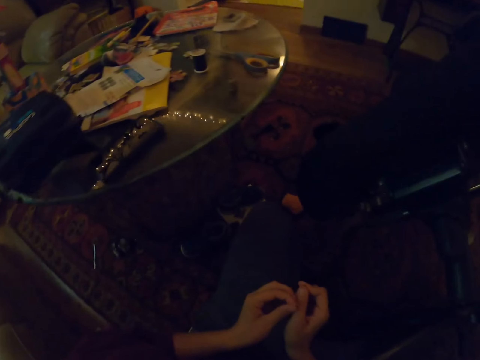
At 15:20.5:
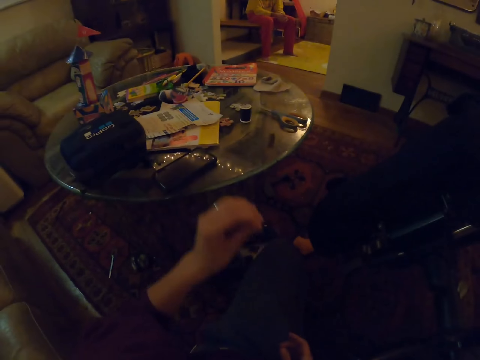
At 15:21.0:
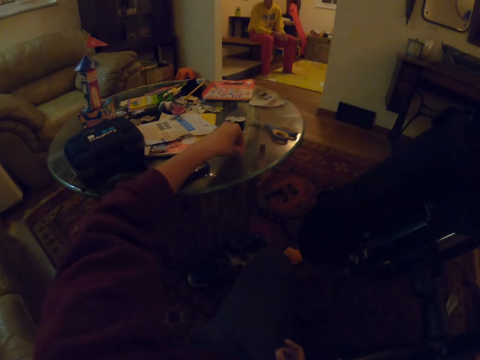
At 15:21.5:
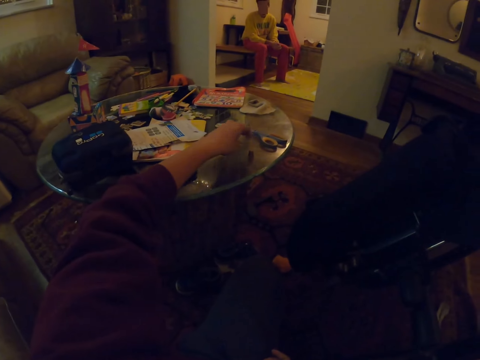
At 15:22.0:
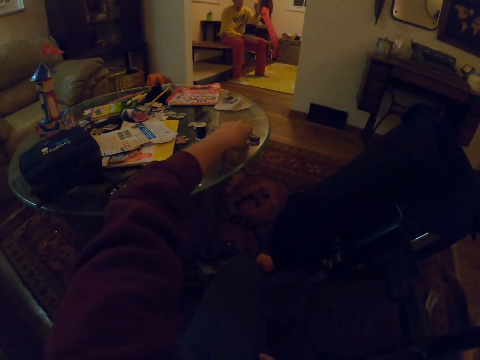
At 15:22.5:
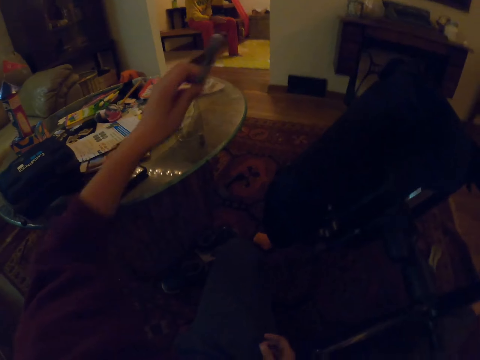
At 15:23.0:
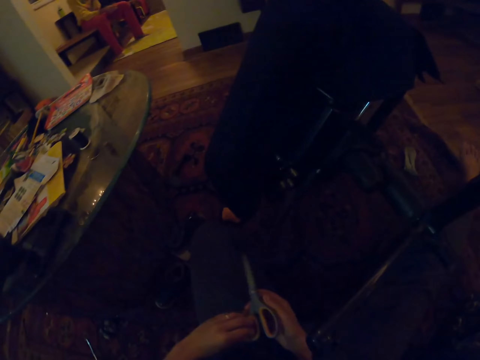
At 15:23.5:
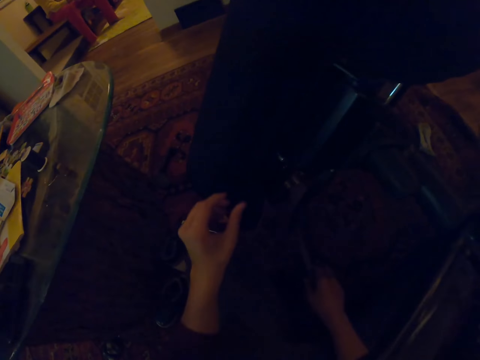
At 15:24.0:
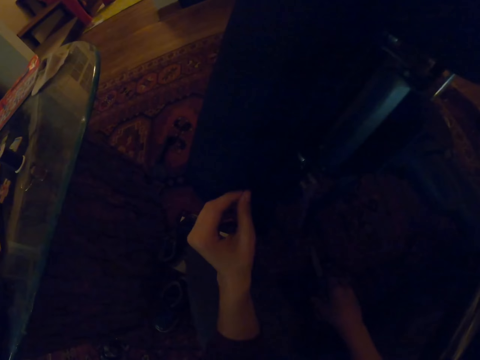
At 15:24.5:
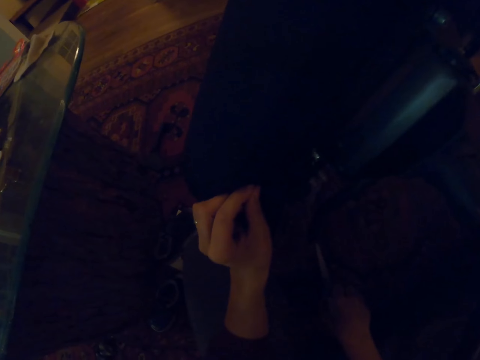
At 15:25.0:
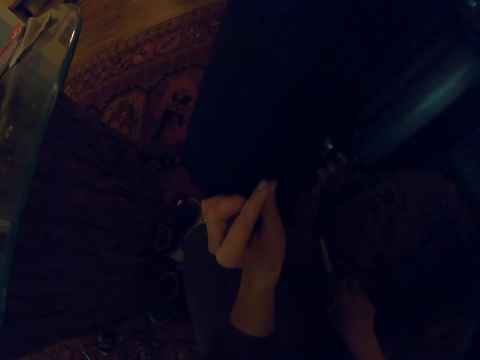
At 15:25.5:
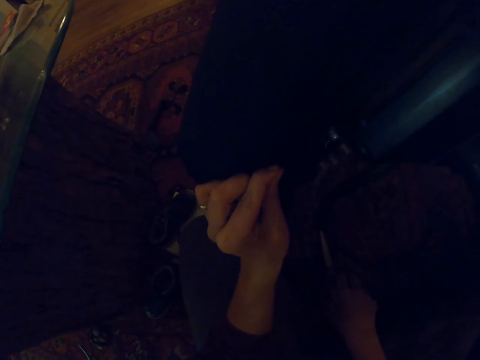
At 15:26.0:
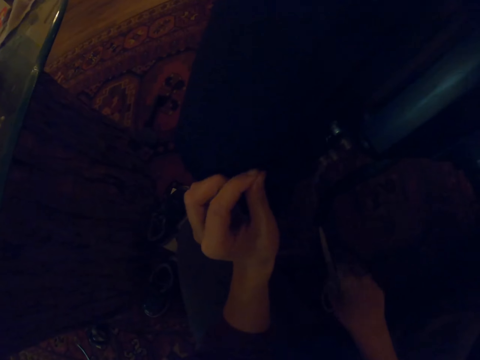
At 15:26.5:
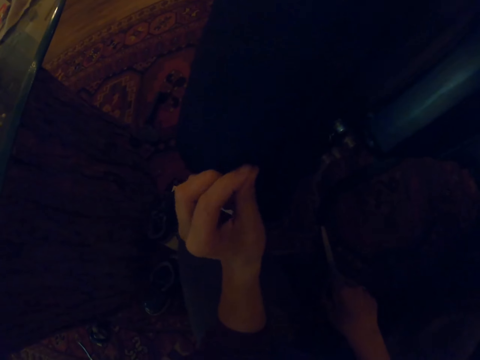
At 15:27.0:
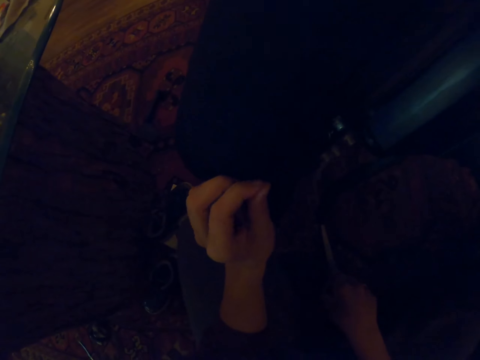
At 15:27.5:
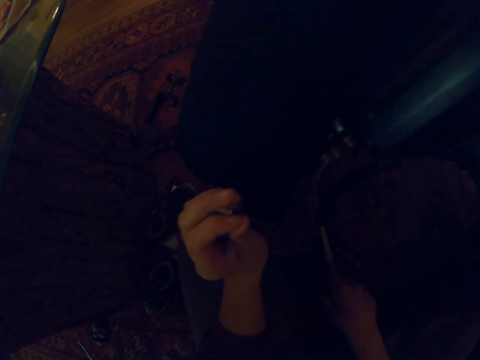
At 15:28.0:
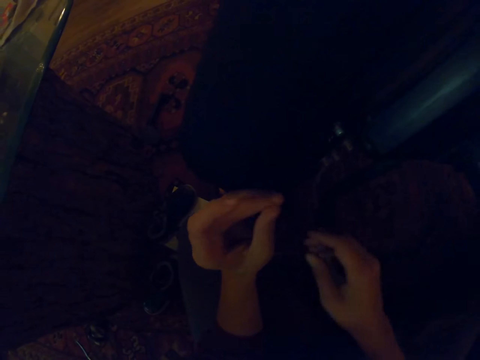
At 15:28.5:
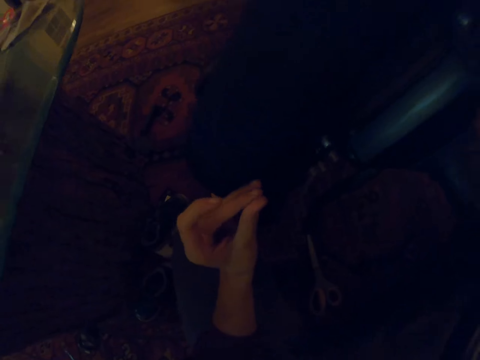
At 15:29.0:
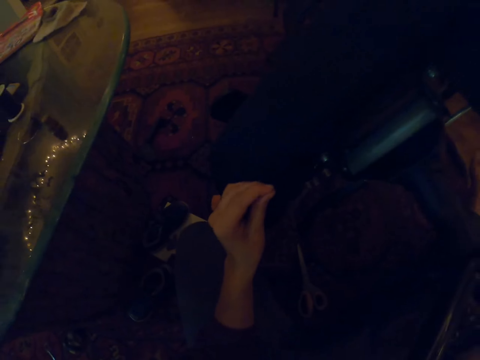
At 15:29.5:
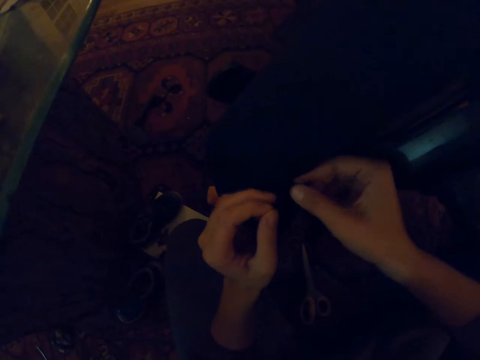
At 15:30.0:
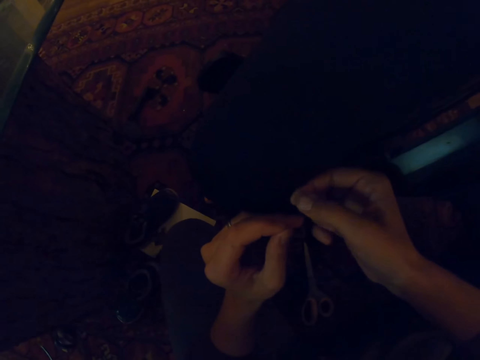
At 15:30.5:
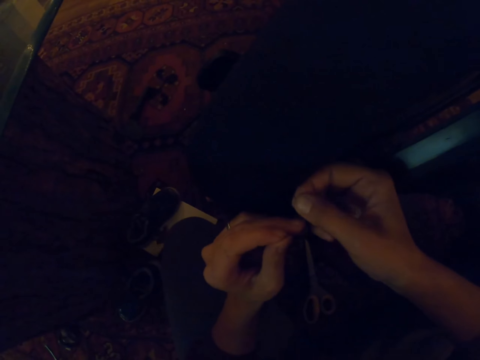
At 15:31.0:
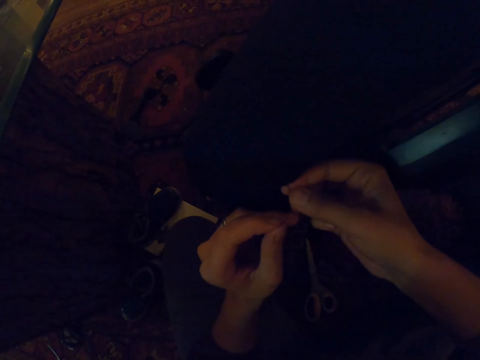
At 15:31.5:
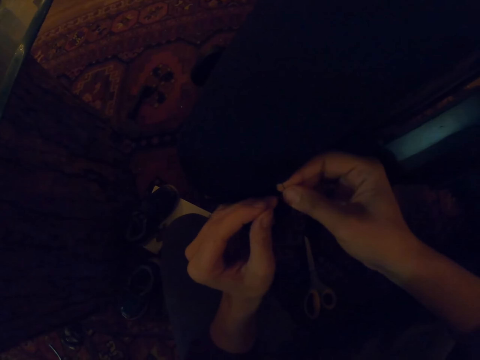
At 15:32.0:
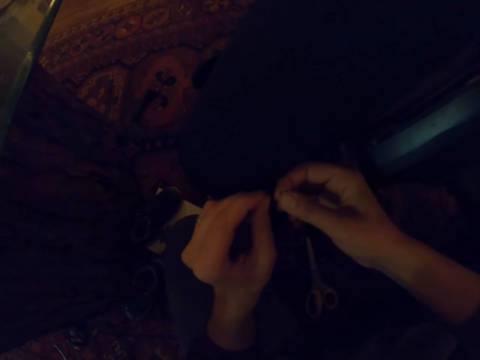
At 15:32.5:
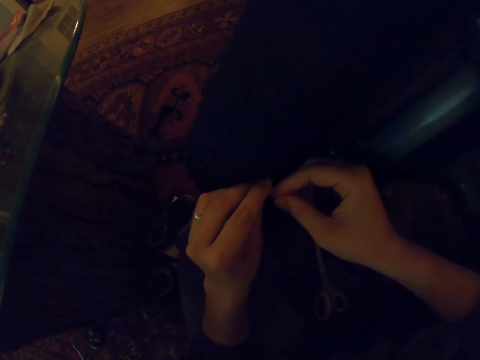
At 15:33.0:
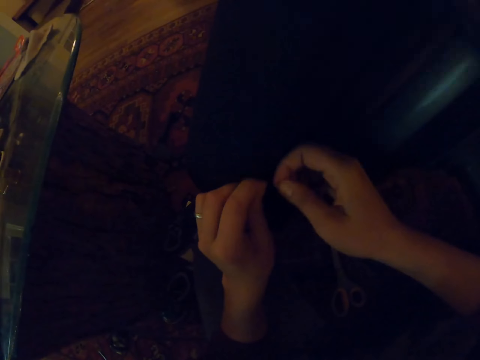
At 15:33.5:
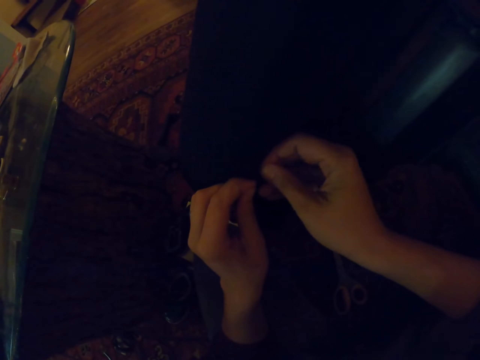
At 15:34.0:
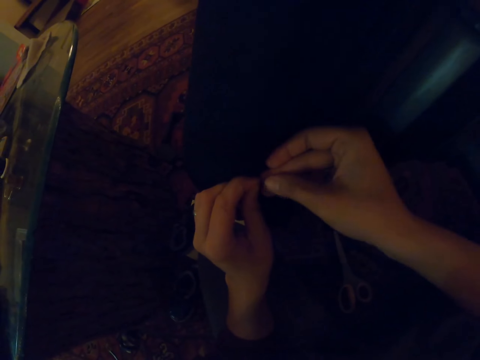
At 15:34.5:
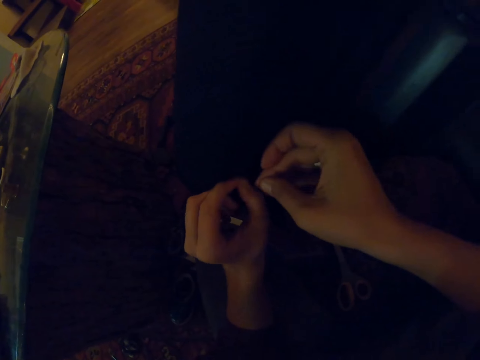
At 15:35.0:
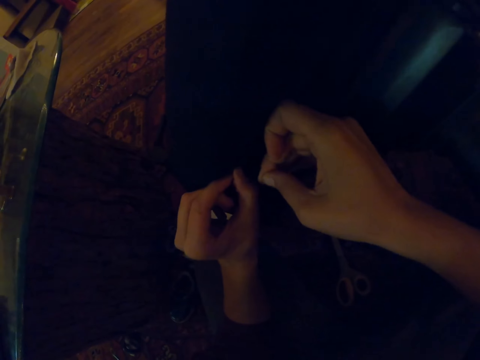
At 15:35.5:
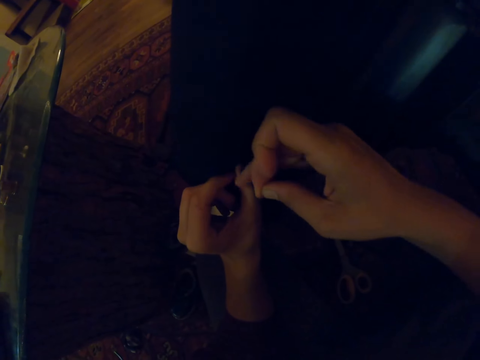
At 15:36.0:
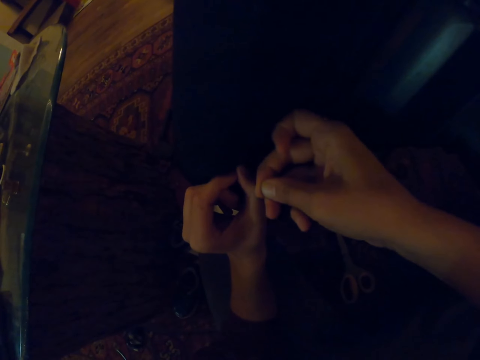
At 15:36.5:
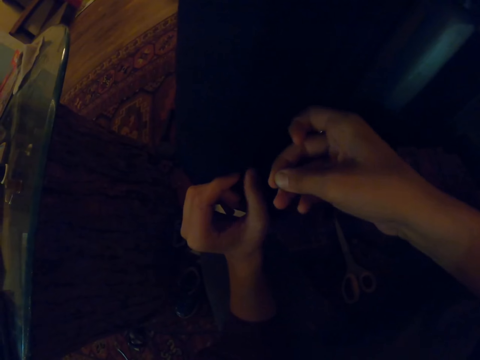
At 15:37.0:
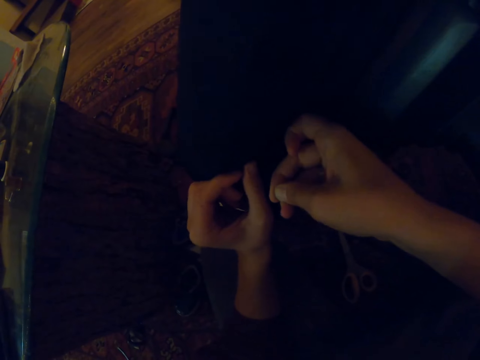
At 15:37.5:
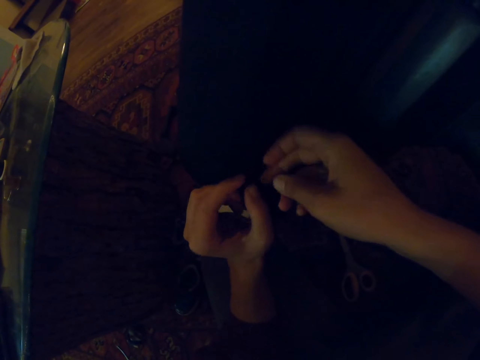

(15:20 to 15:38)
The camera wearer drops the needle on the table. They pick up the scissors. They put the scissors down. They adjust the thread. They tie a knot on the thread.

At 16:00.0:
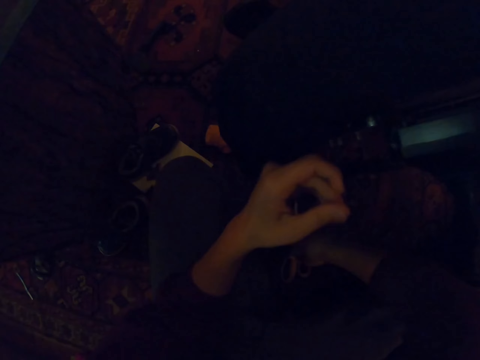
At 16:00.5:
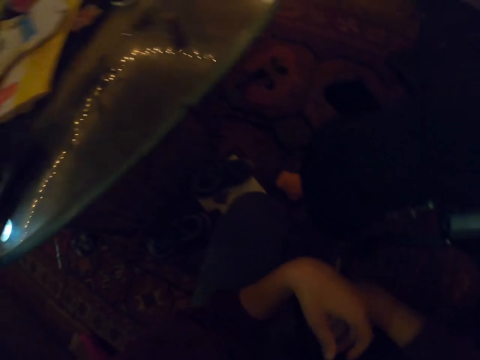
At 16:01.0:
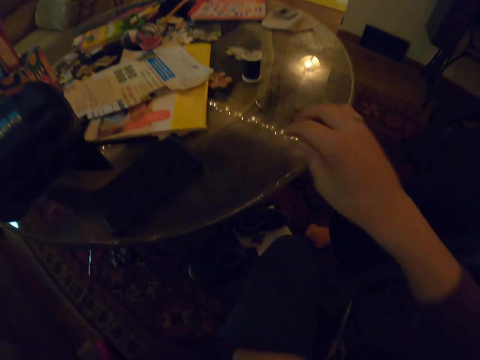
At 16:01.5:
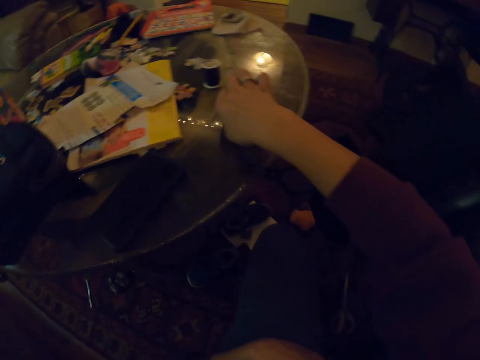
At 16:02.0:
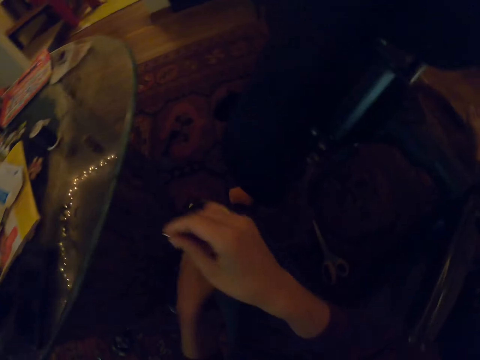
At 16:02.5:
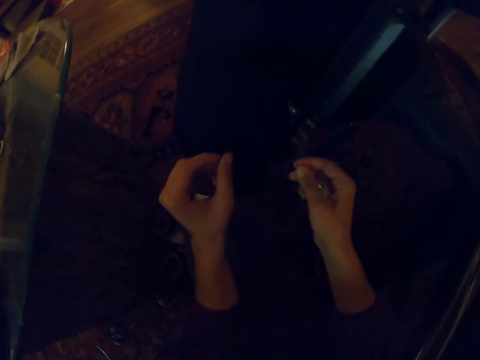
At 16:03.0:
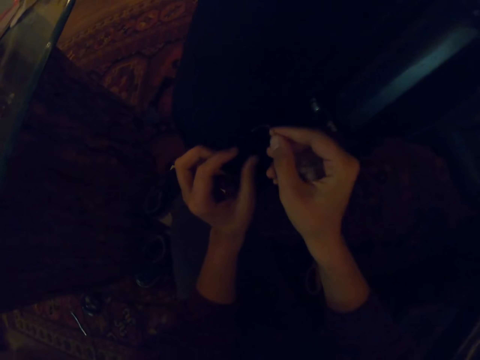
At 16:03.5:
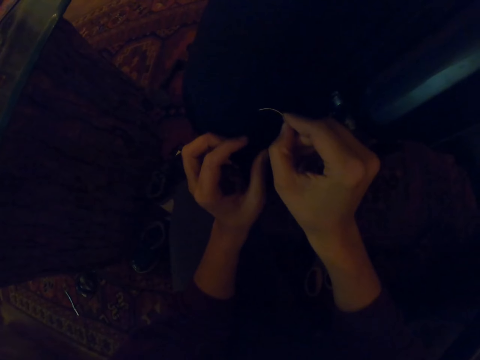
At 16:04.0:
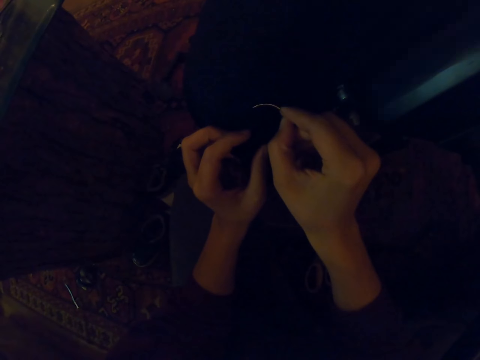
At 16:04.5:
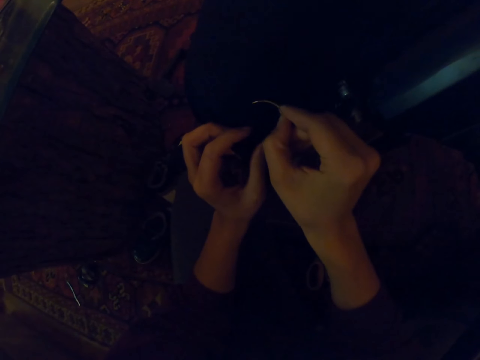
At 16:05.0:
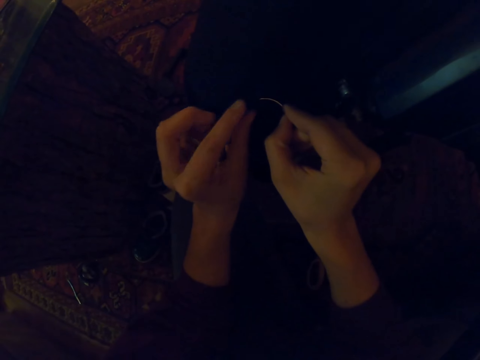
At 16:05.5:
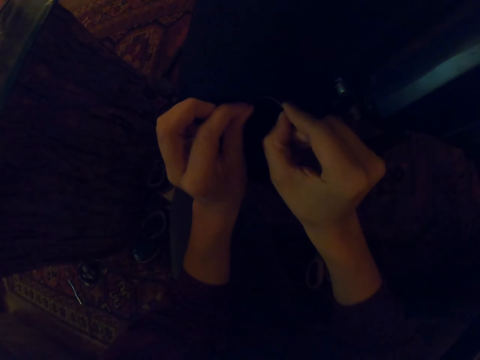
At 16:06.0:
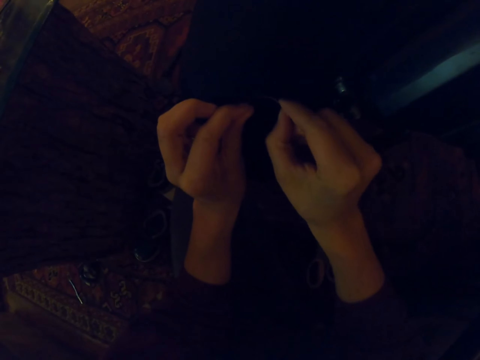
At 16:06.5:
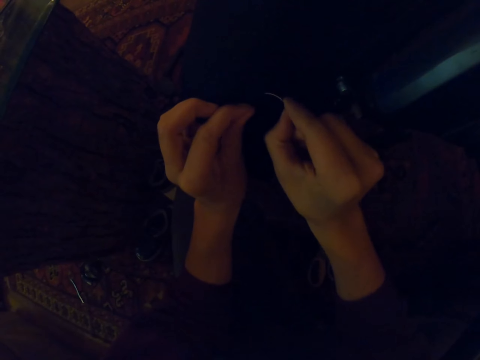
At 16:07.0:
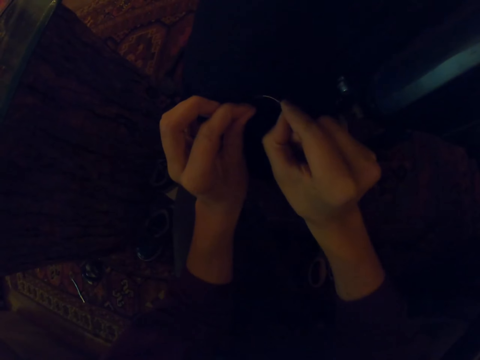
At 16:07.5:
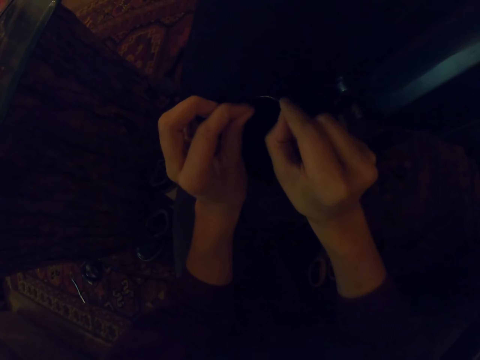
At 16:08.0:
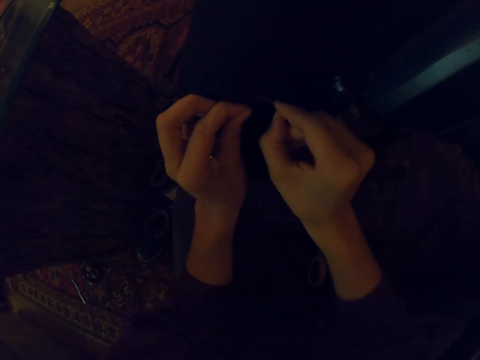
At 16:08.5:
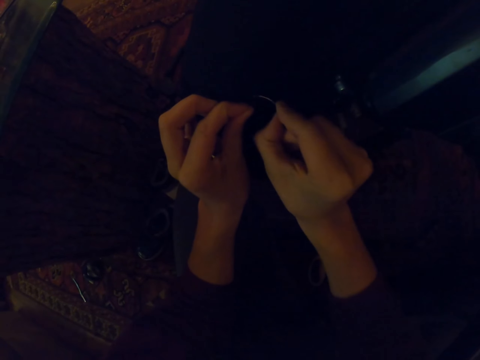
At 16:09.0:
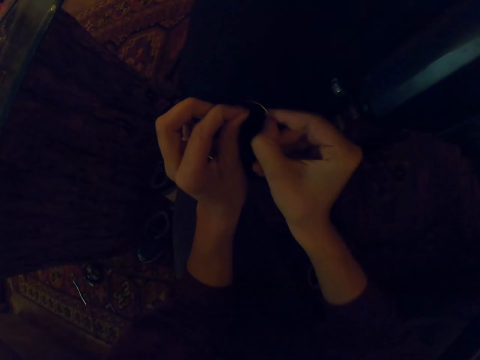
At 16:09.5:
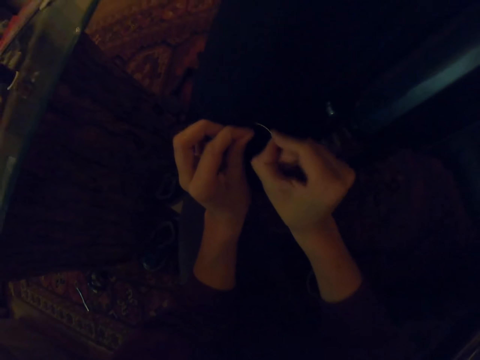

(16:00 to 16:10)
The camera wearer picks up the needle. They stitch the chair.
